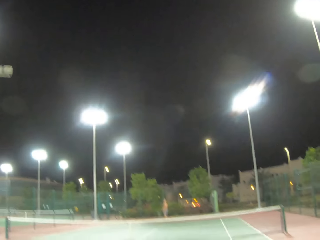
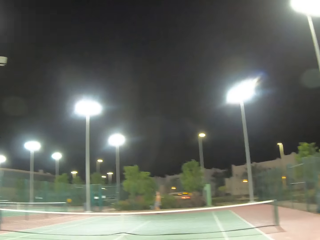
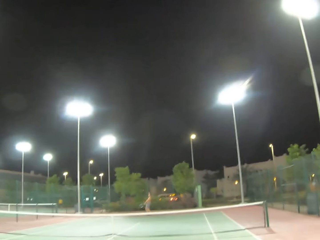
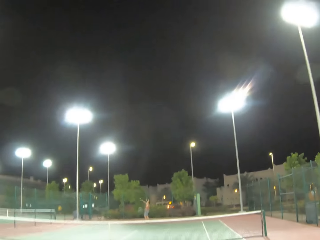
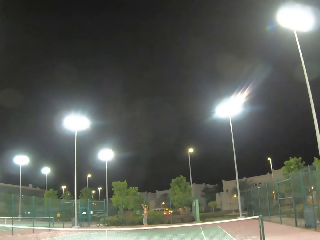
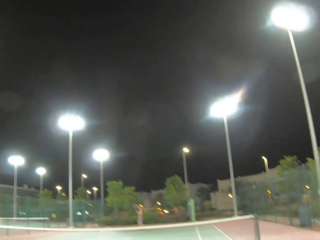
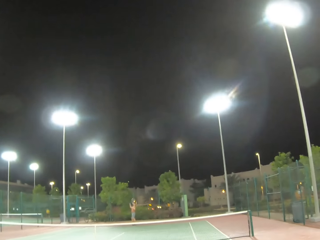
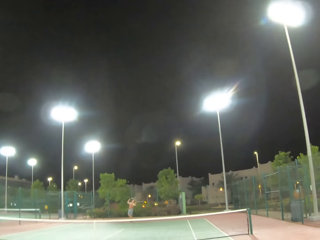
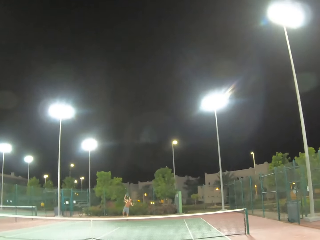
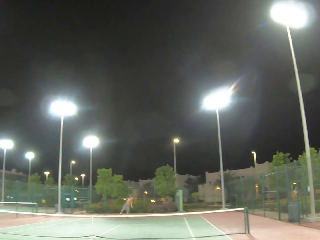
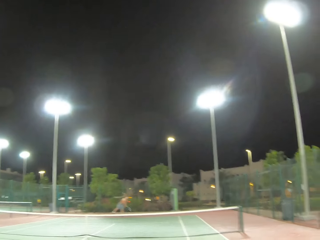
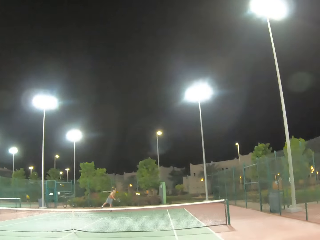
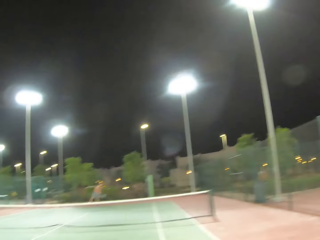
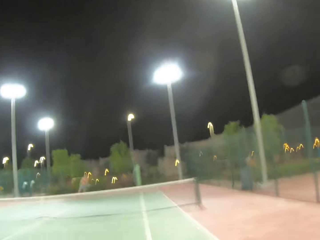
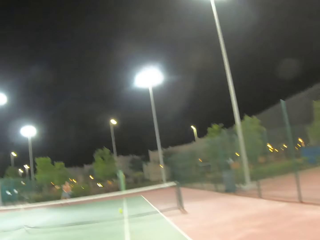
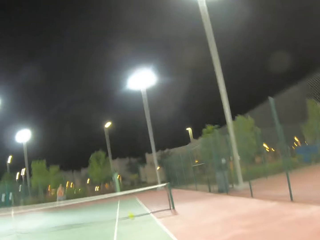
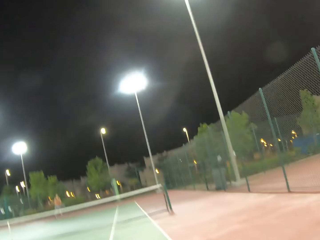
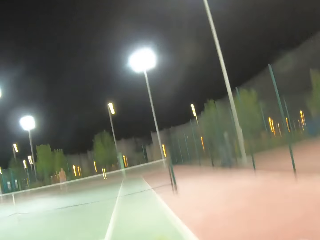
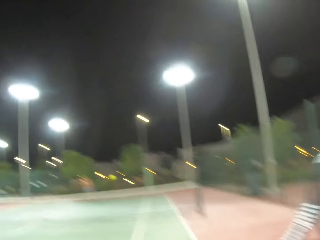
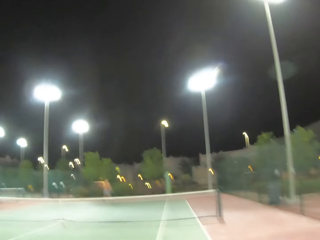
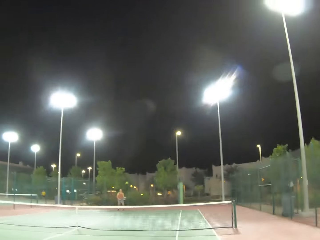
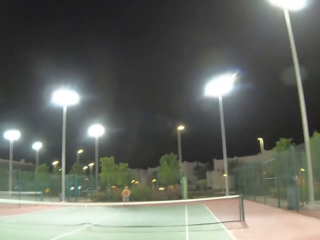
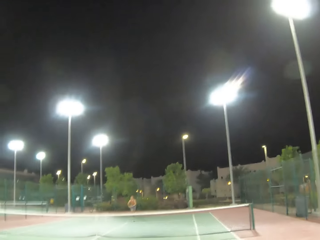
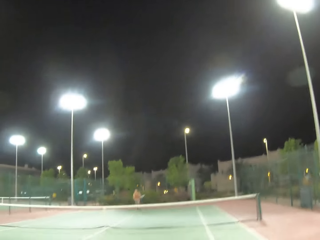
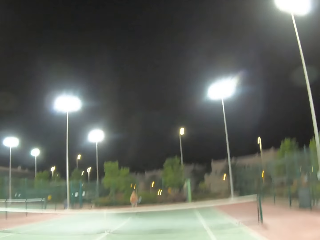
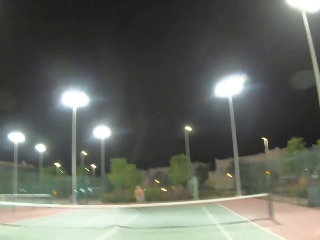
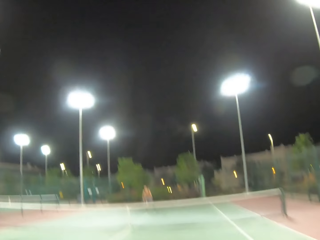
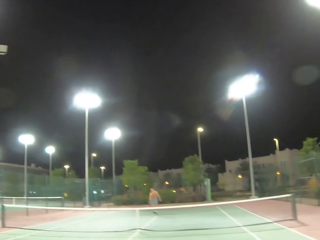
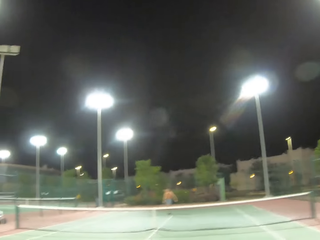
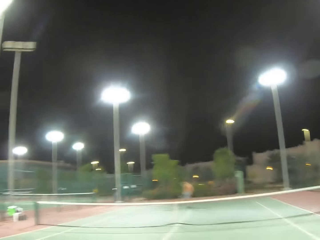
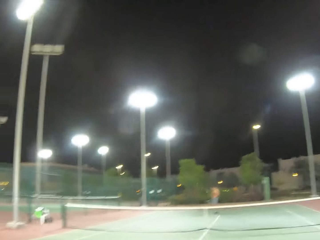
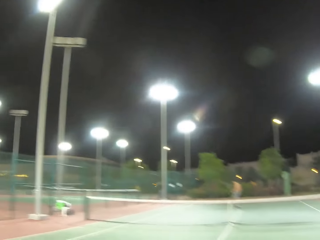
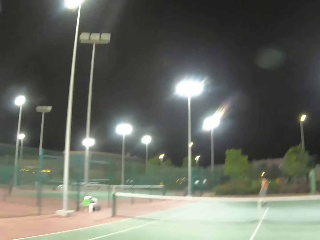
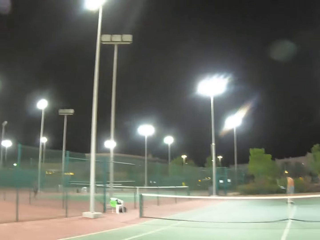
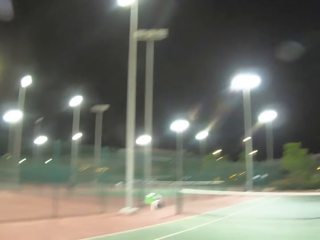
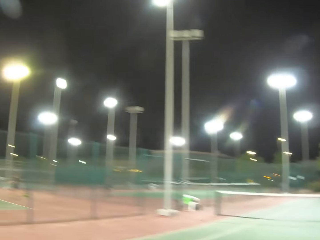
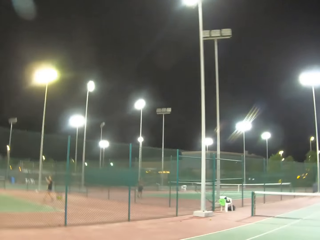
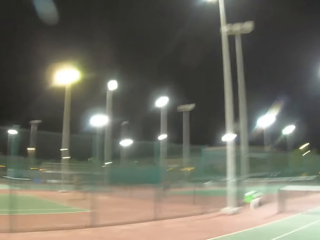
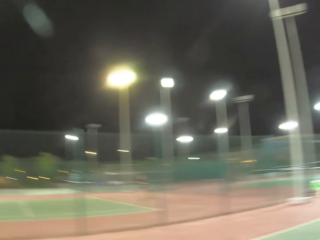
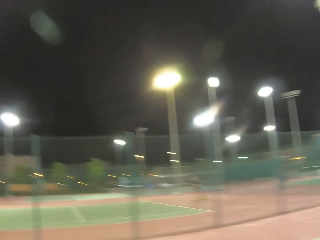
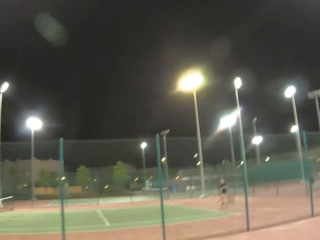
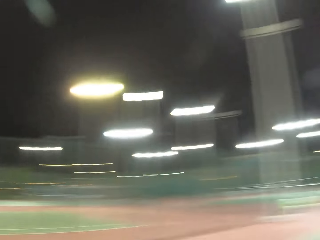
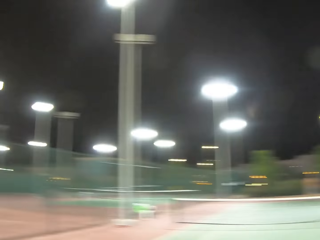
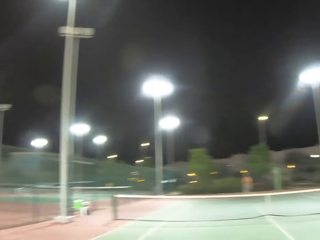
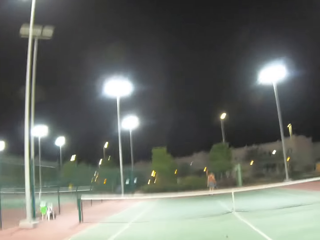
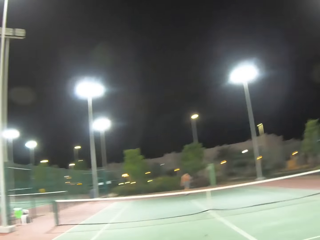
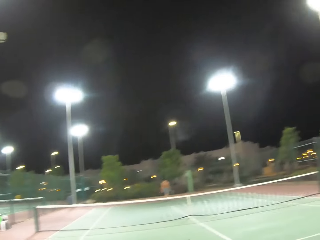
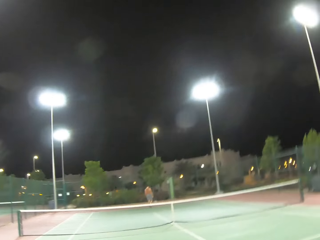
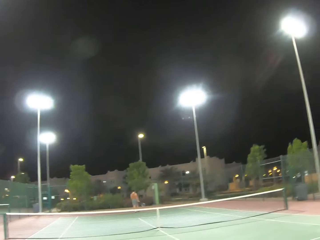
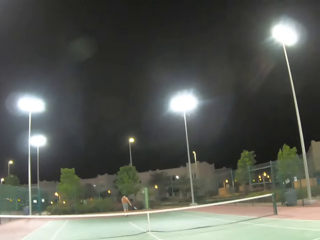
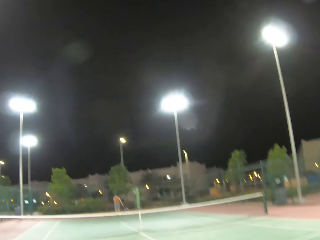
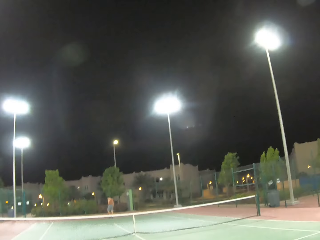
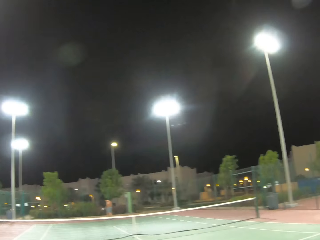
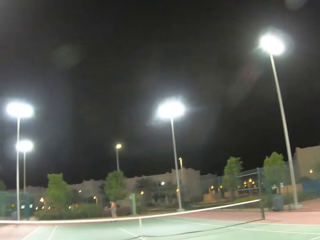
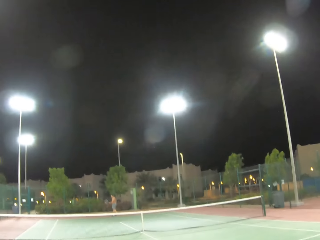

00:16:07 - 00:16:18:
The man serves a tennis ball in the tennis court. The man passes the tennis ball with a racket. The camera wearer passes the tennis ball with a racket. They play tennis with the man.

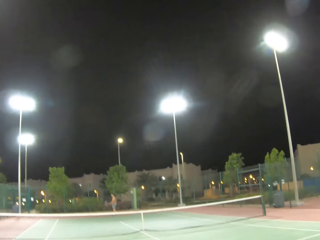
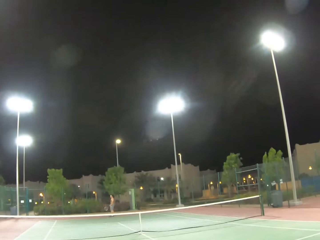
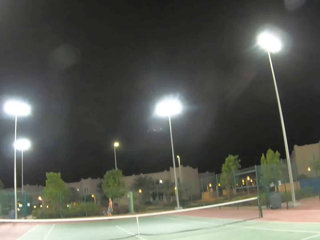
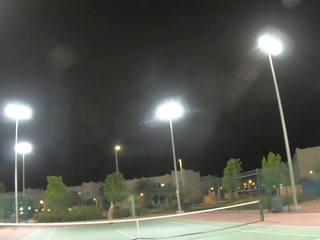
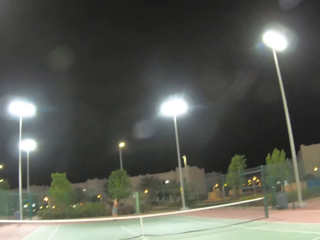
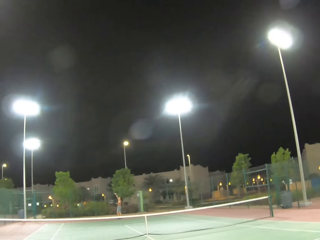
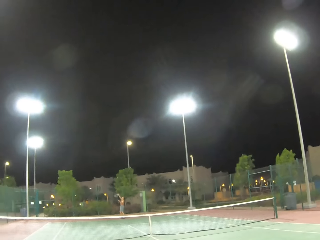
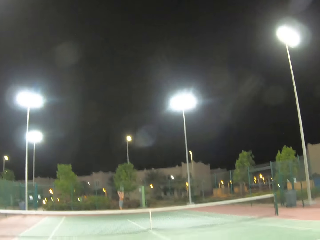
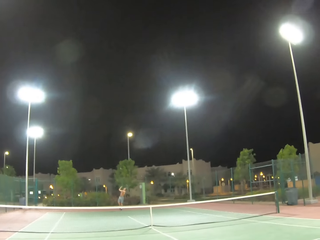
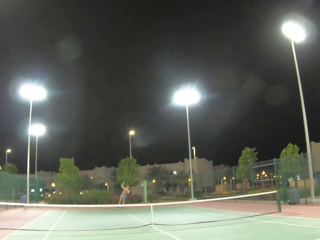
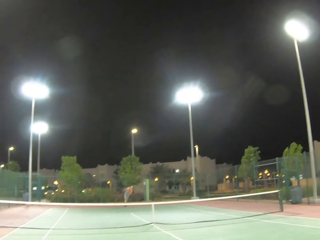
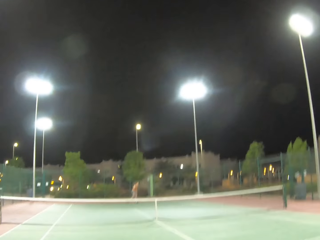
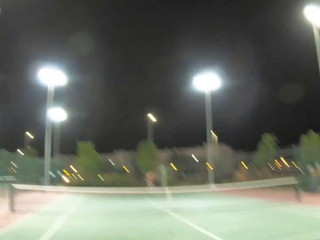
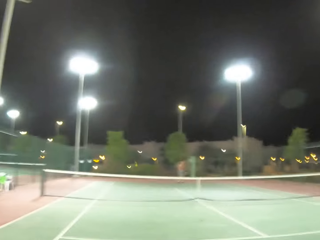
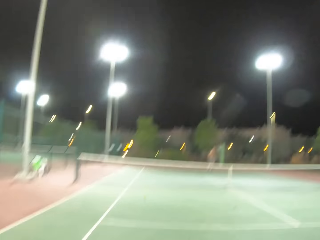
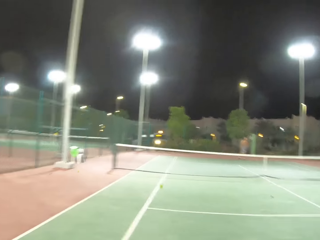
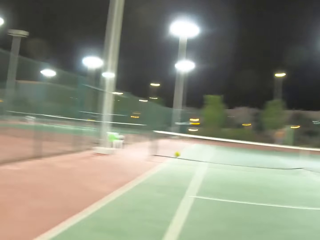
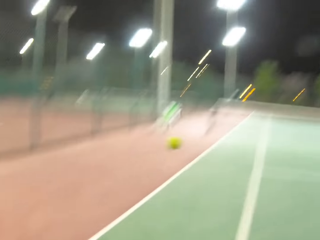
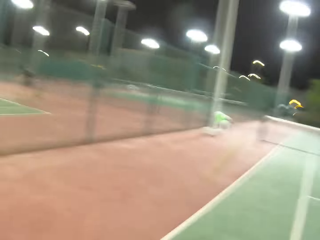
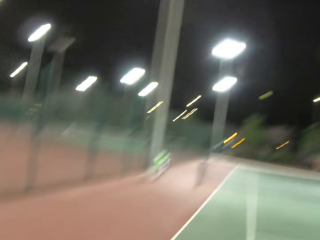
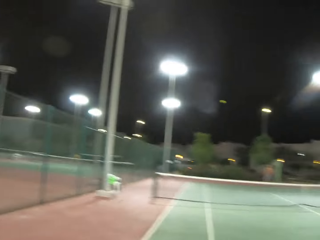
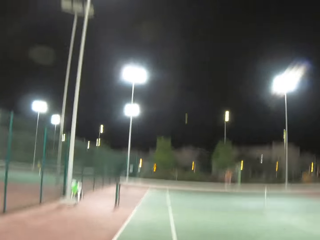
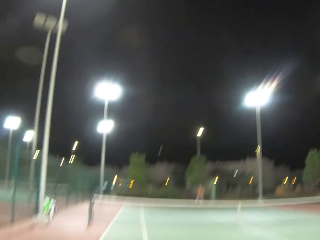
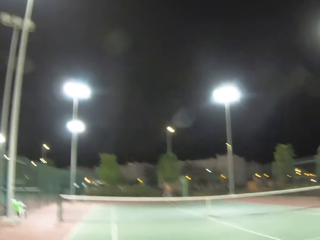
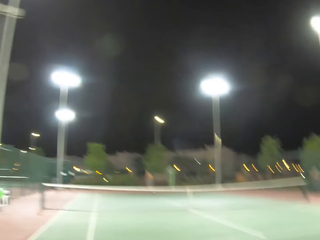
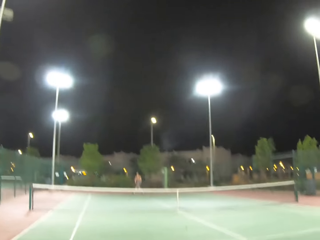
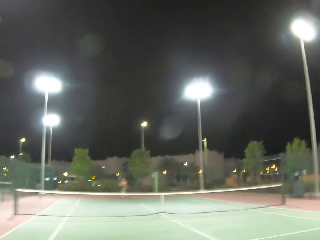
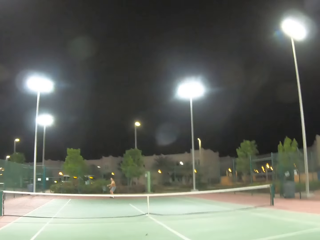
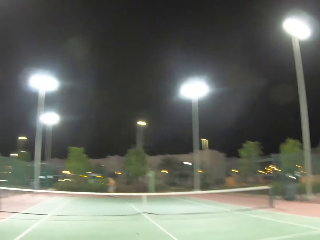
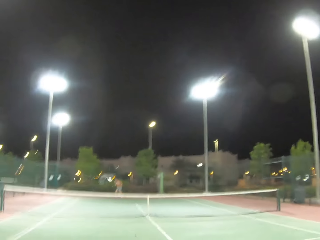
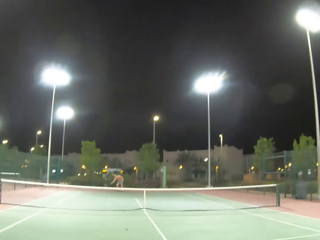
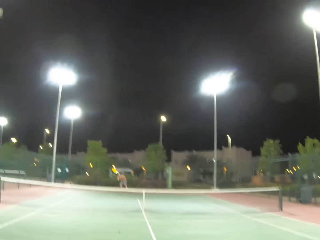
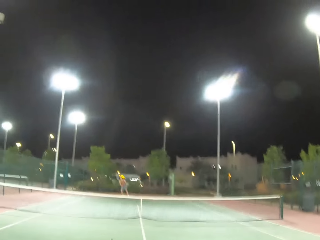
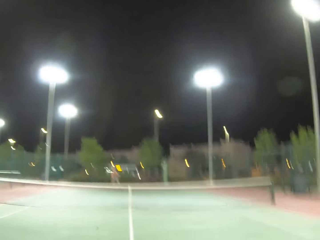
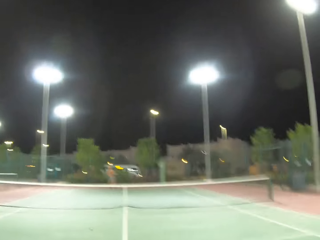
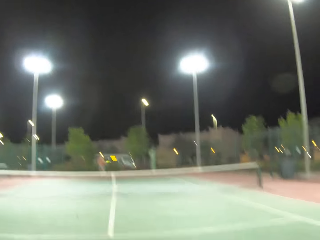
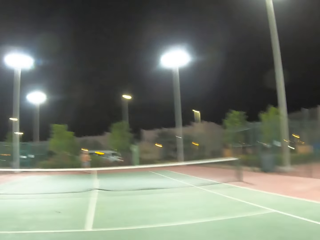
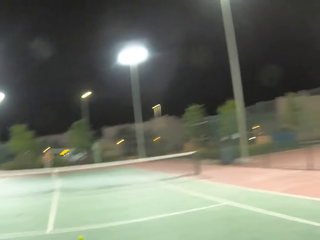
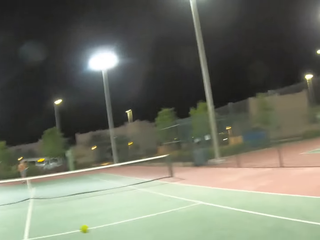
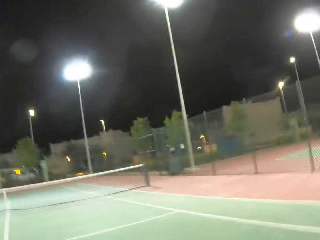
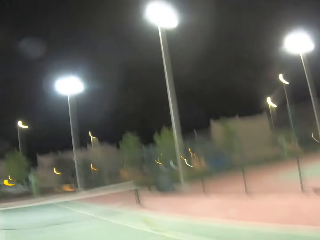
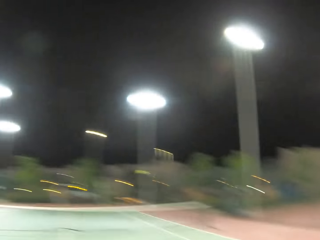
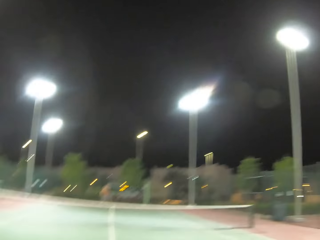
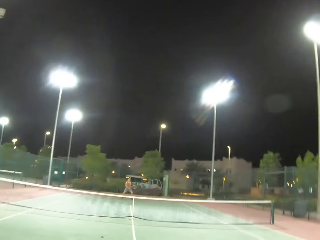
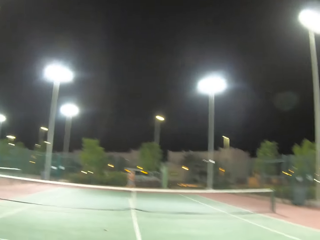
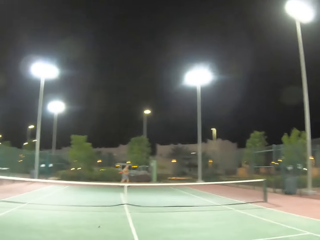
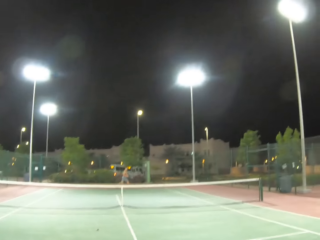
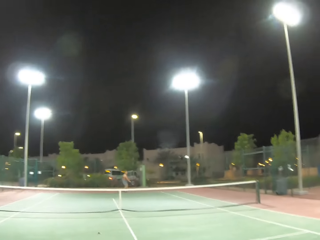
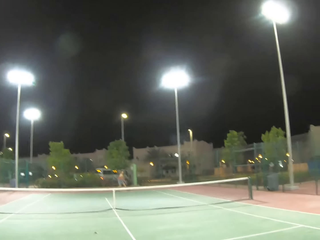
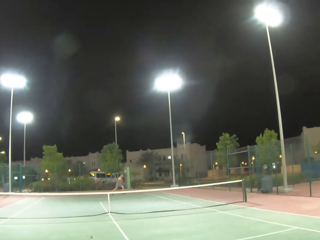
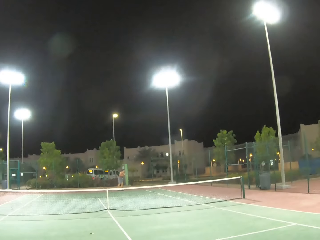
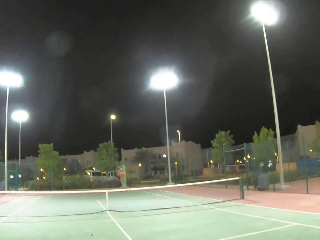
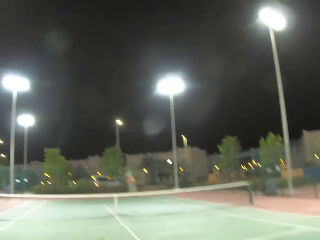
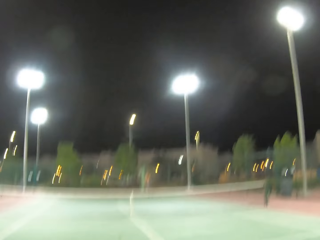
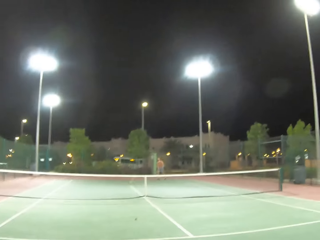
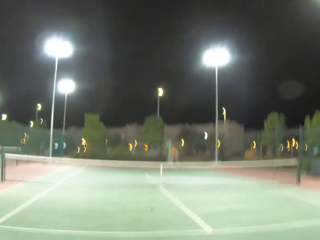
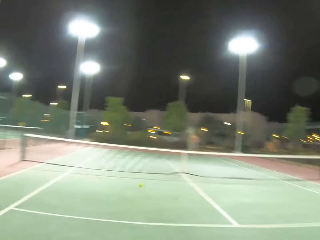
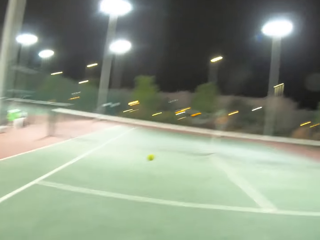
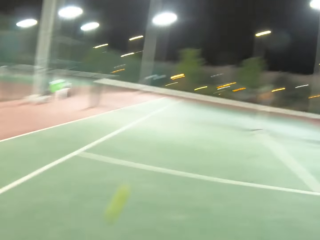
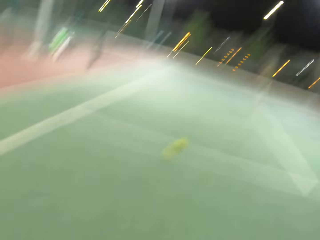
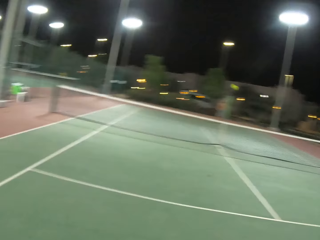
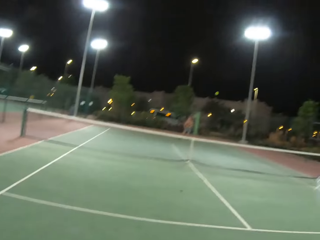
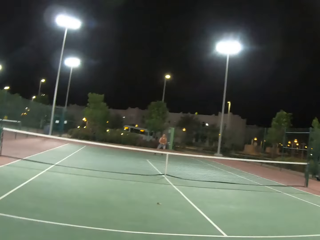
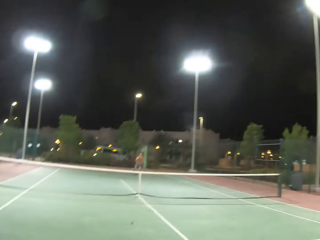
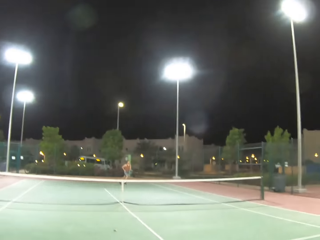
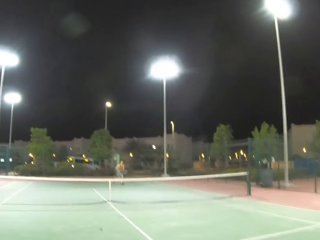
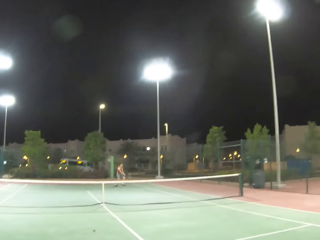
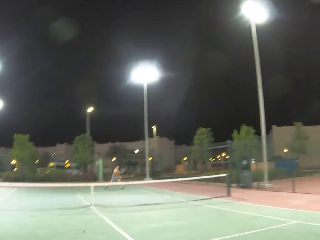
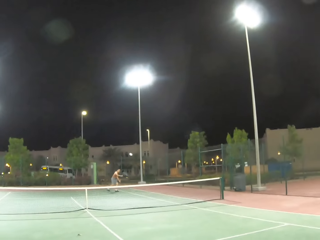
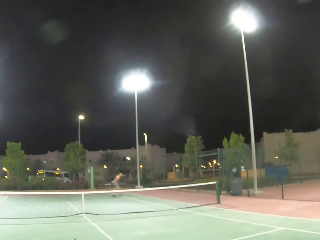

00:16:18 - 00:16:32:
The man serves a tennis ball in the tennis court. The man passes the tennis ball with a racket. The camera wearer passes the tennis ball with a racket. The man passes the tennis ball with the racket. The camera wearer passes the tennis ball with the racket. The man passes the tennis ball with the racket. The camera wearer passes the tennis ball with the racket.
